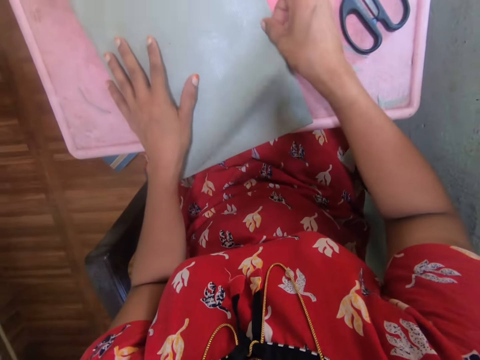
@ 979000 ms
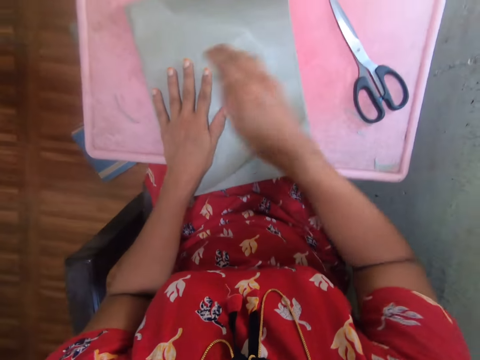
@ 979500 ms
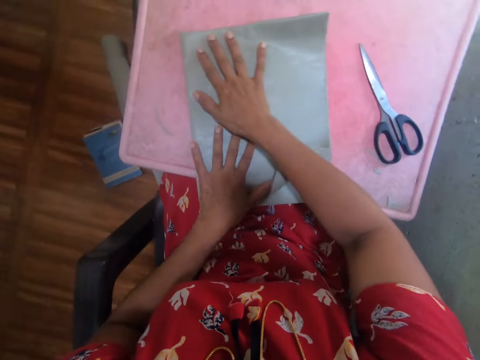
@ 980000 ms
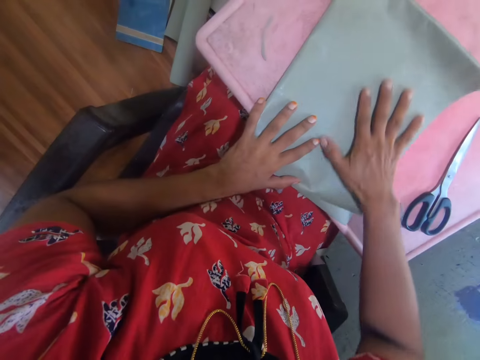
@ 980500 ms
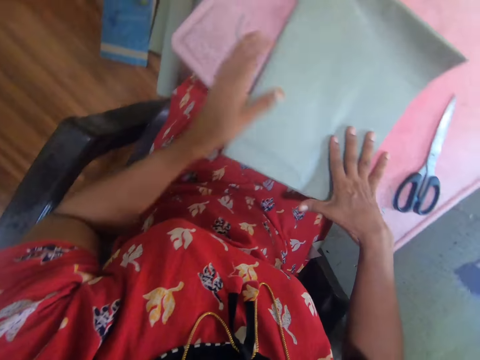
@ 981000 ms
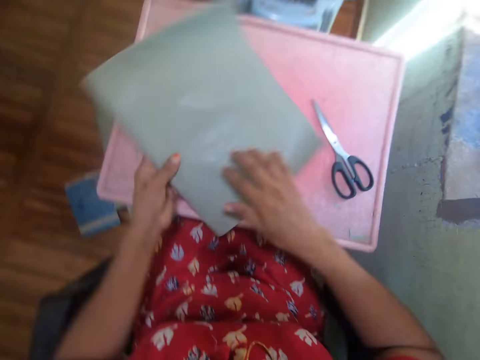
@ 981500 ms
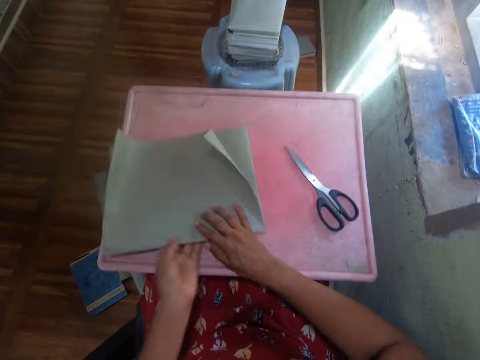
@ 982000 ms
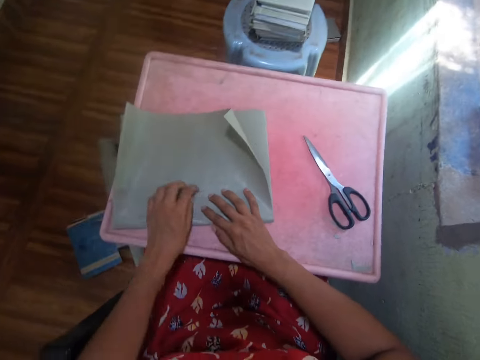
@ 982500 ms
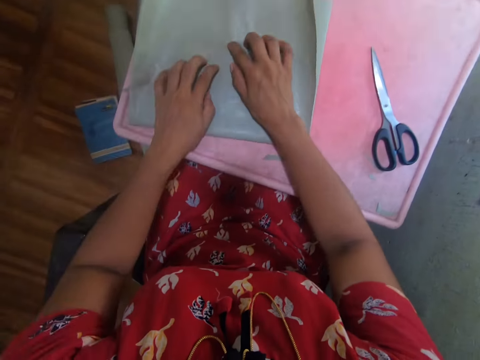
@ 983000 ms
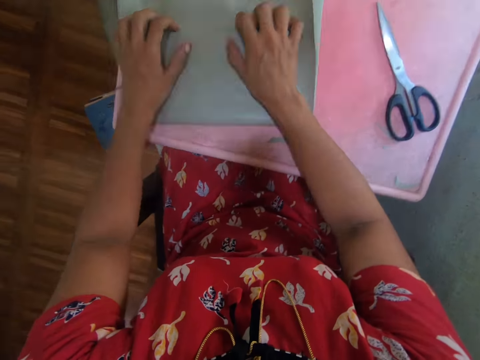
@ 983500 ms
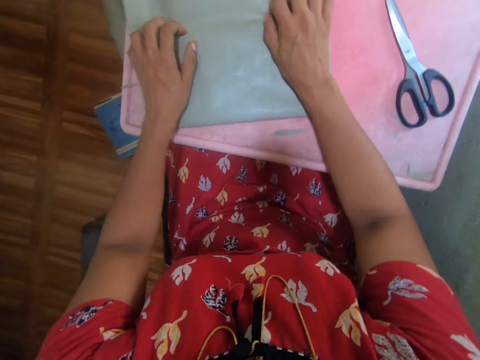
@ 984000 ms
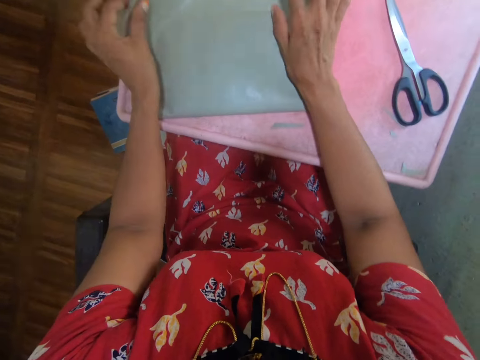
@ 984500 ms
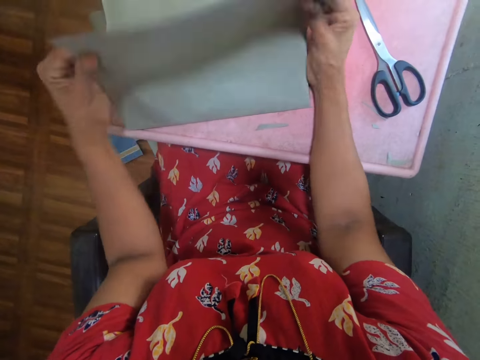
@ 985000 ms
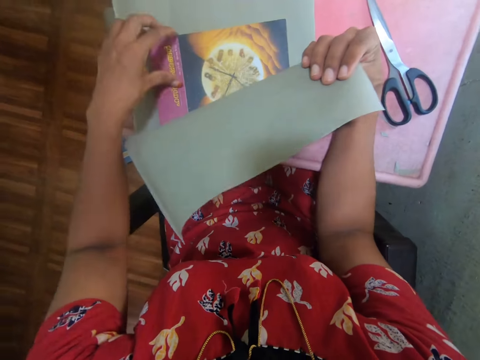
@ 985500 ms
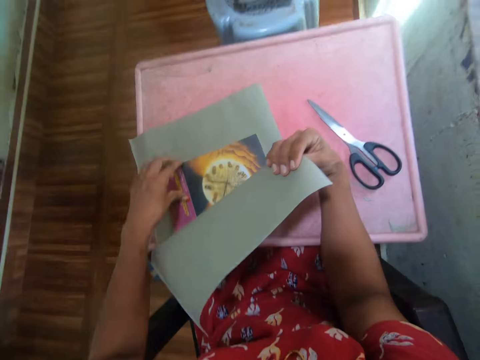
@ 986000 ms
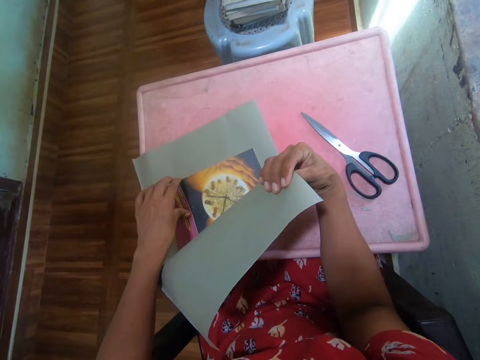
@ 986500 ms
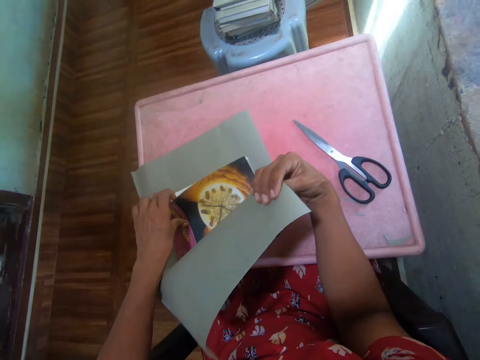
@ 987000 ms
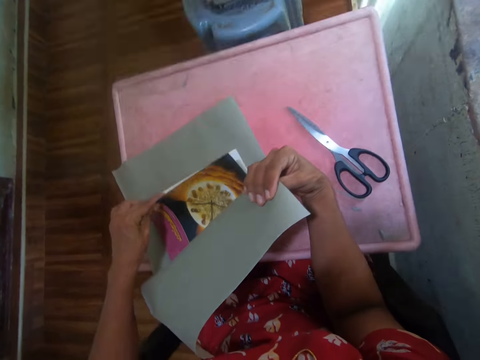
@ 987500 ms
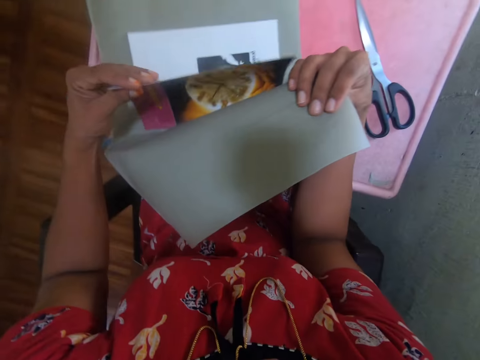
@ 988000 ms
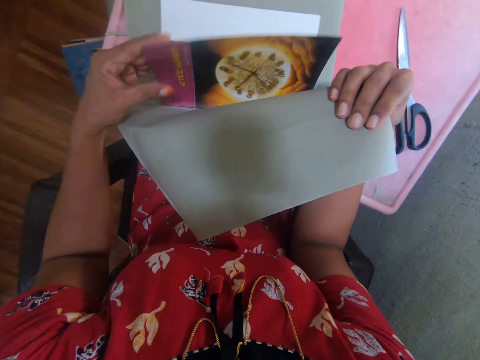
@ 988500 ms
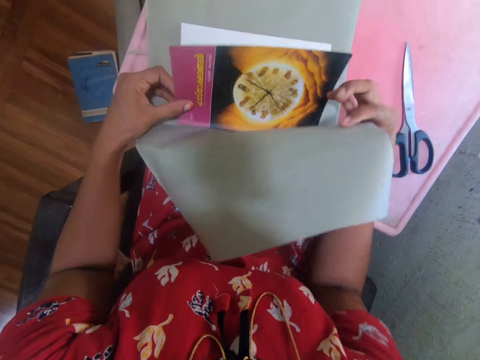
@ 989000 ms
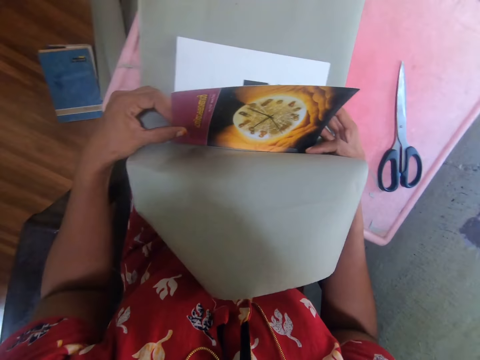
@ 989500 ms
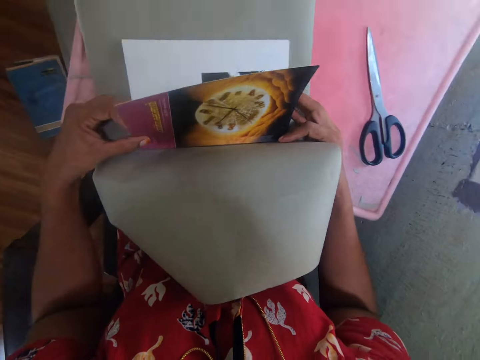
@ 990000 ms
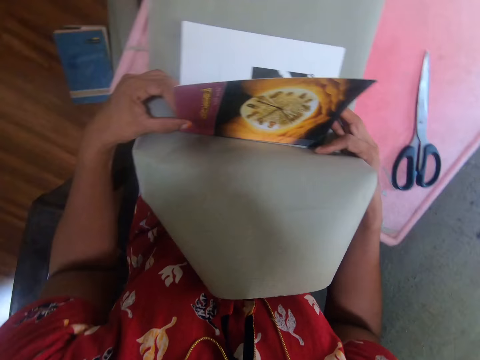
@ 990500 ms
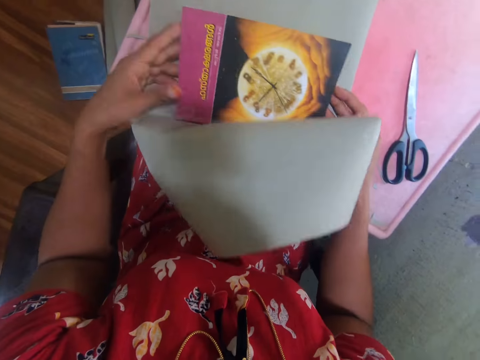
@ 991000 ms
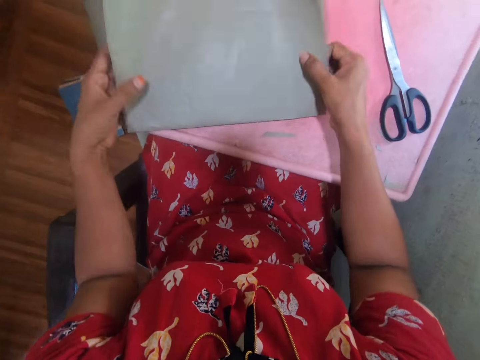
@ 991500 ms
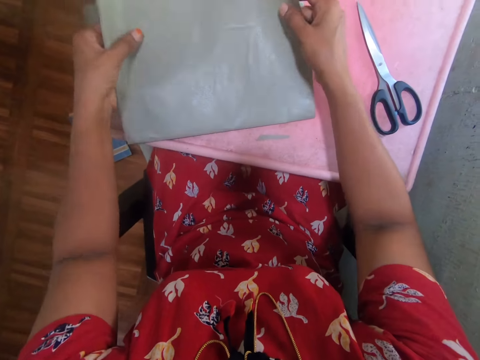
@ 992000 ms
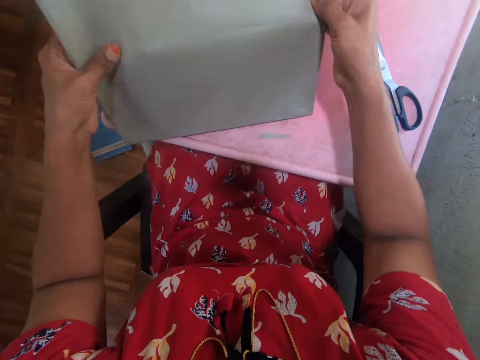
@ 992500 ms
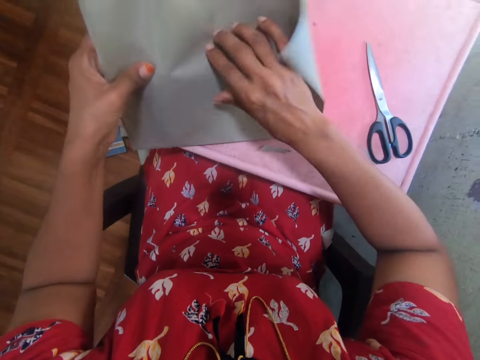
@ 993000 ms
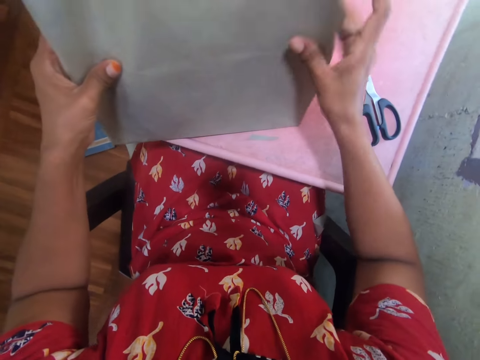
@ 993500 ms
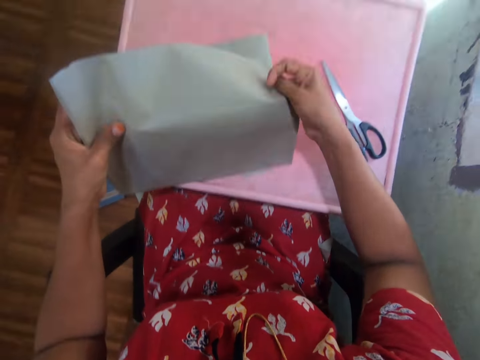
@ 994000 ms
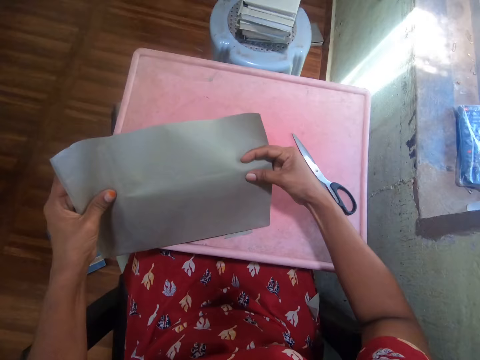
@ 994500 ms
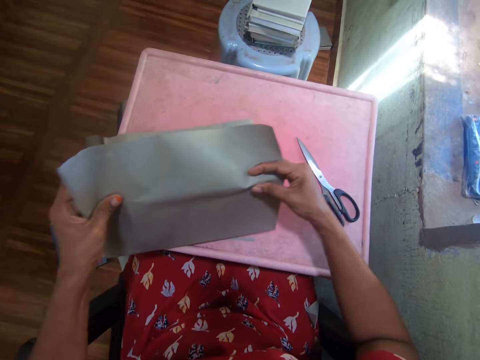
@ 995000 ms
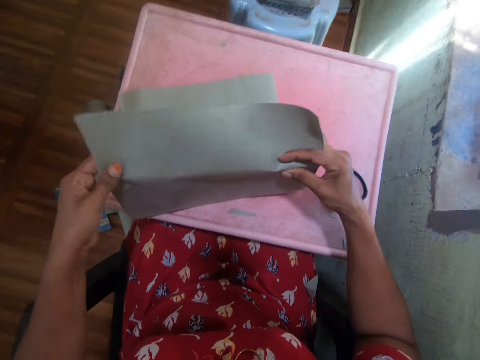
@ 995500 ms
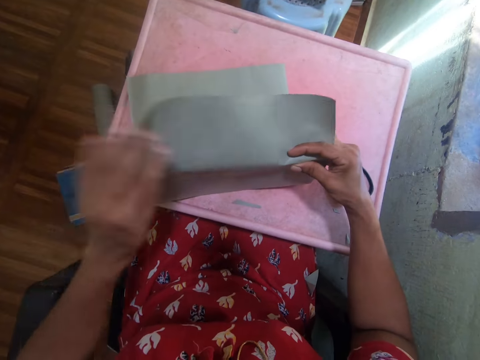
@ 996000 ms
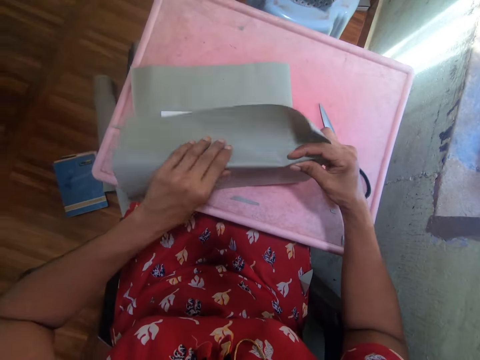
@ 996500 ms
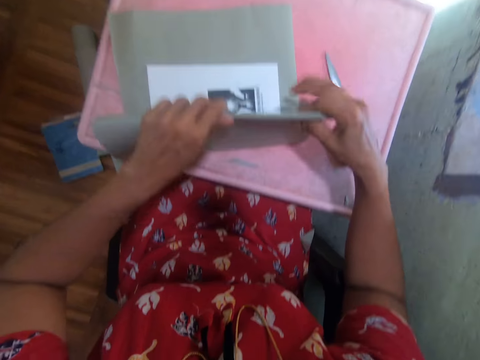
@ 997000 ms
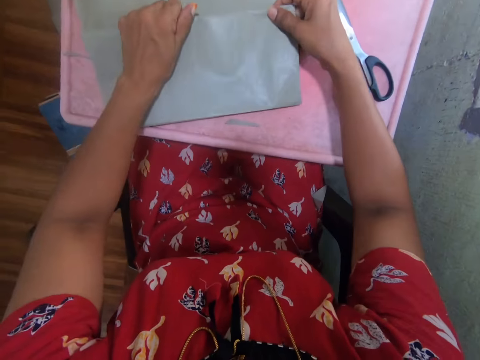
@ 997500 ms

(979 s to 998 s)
The camera wearer covers the book with the piece of paper. They open the book. They cover the book with the covering paper.

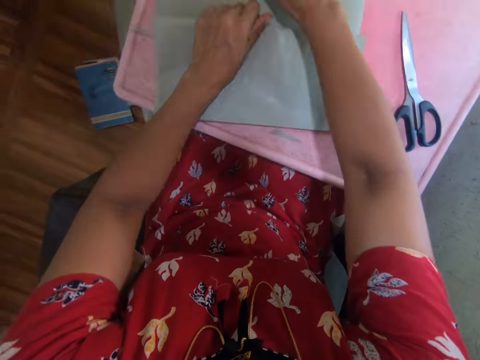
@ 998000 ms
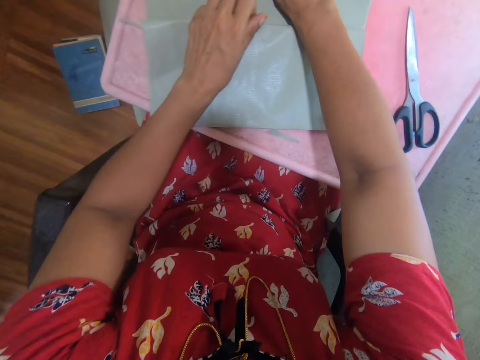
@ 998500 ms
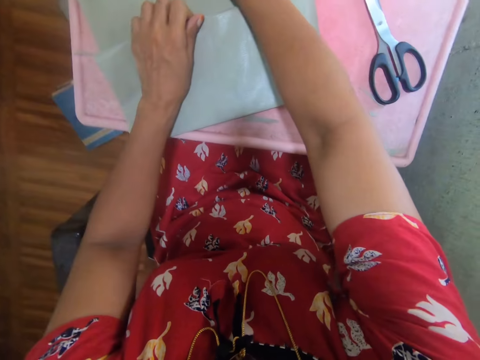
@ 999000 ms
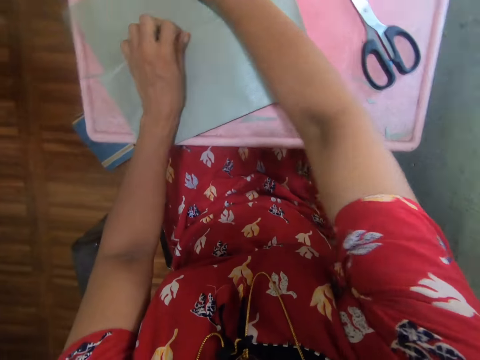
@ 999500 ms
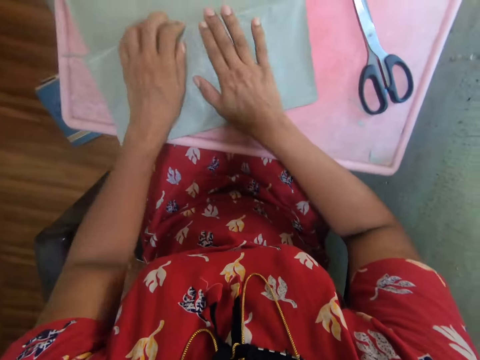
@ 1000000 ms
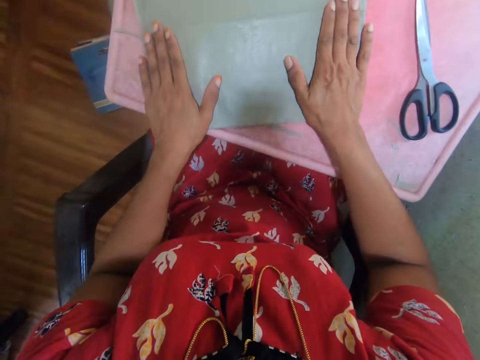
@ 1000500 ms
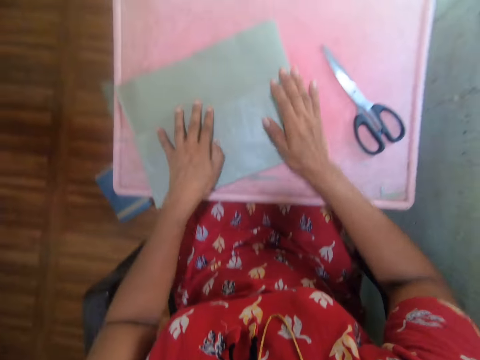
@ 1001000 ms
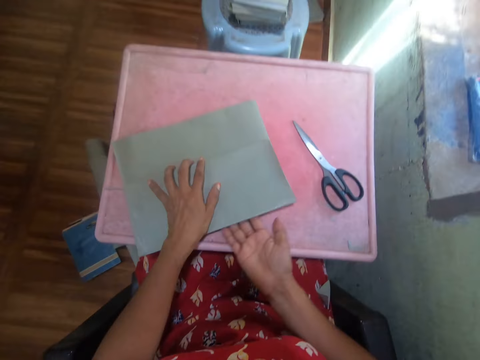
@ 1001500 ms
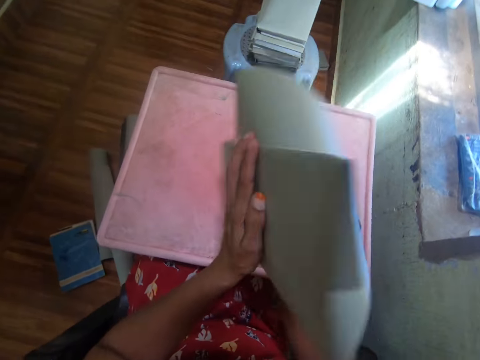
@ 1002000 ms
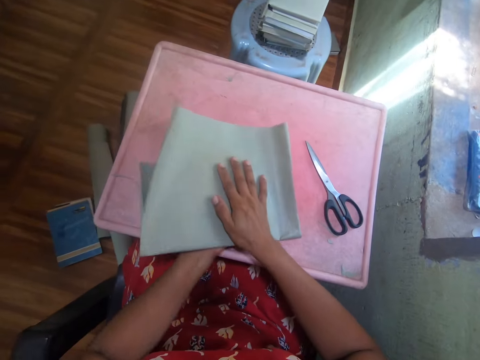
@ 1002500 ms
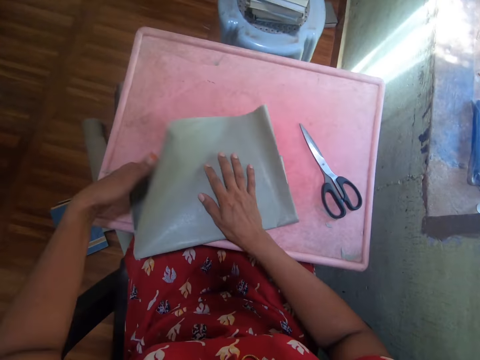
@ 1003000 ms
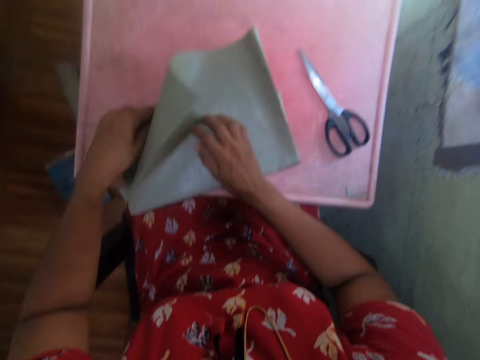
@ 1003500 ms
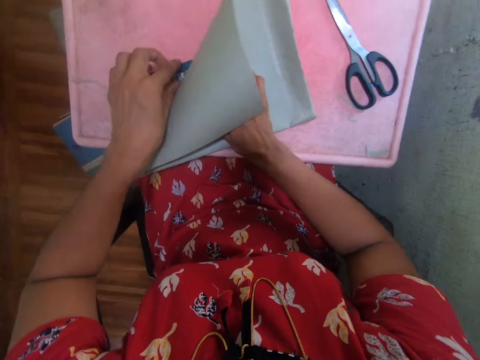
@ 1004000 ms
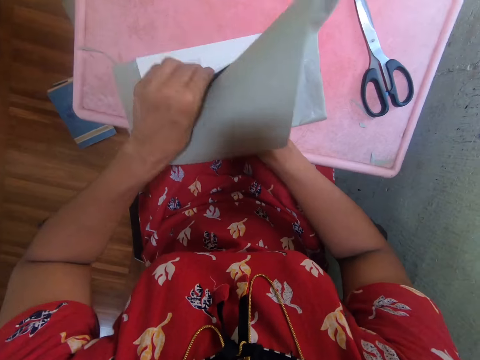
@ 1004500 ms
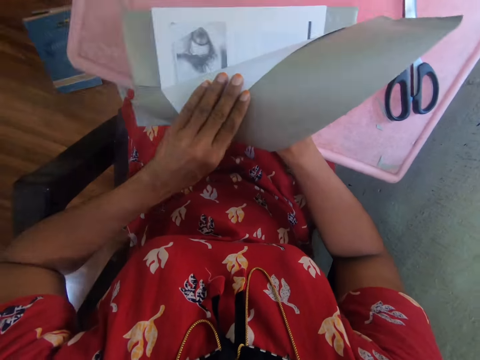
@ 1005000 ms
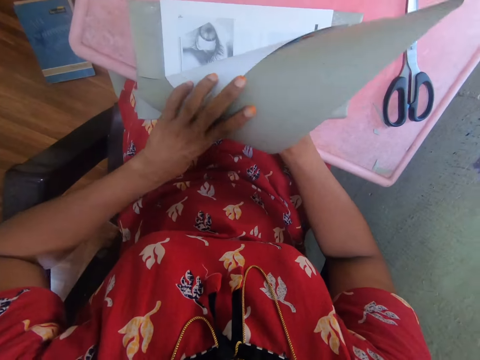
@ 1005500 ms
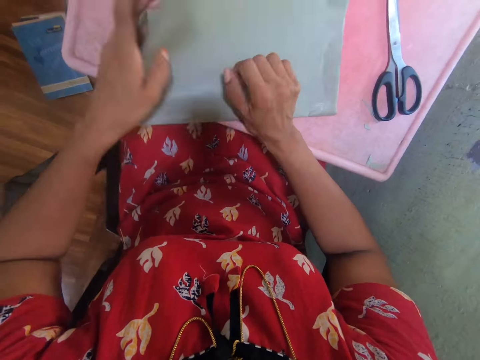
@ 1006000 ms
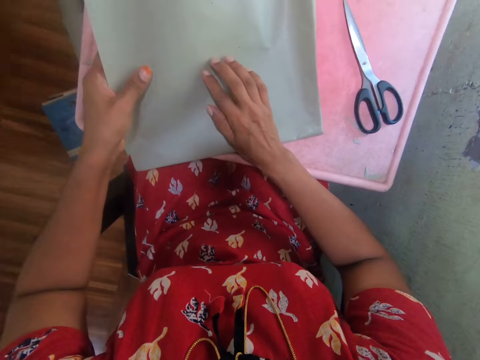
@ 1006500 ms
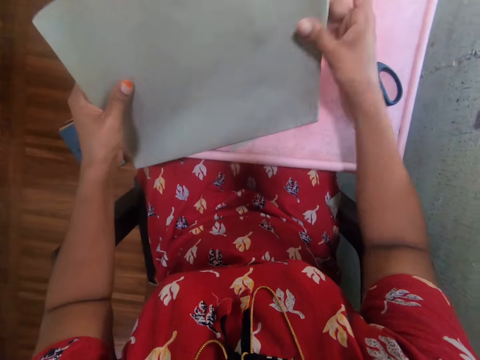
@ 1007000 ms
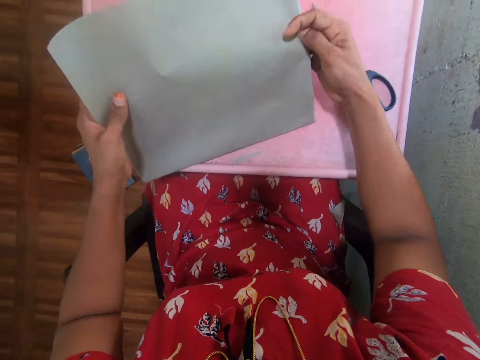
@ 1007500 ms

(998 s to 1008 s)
The camera wearer turns over the book. They place the book on the table. They open the book.
